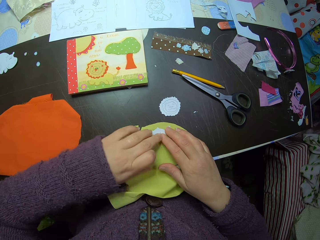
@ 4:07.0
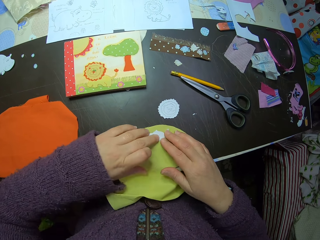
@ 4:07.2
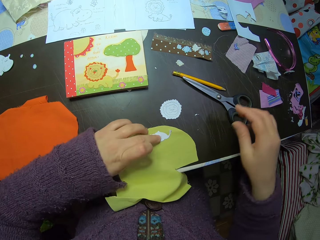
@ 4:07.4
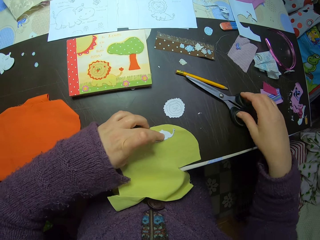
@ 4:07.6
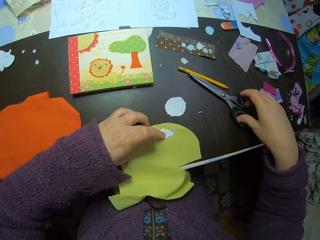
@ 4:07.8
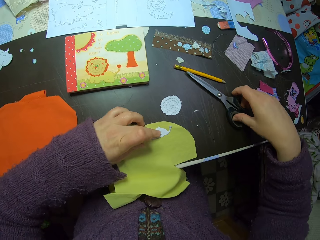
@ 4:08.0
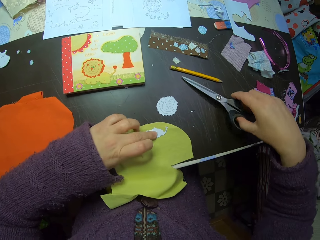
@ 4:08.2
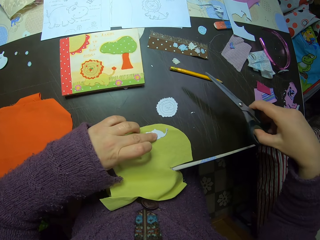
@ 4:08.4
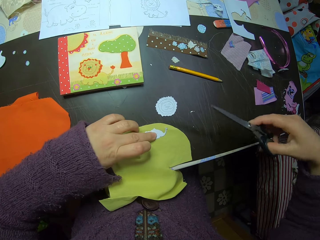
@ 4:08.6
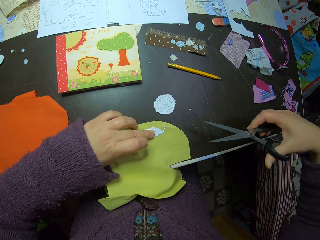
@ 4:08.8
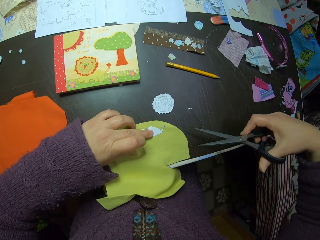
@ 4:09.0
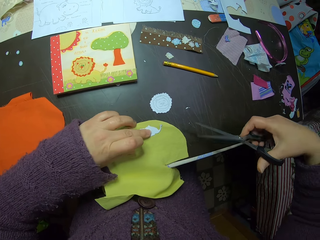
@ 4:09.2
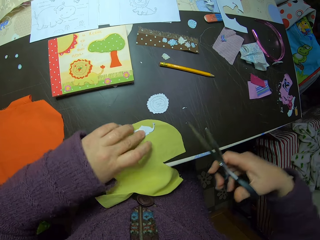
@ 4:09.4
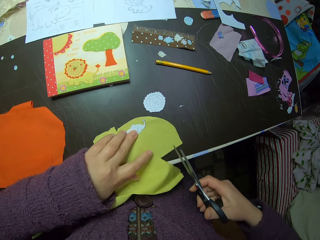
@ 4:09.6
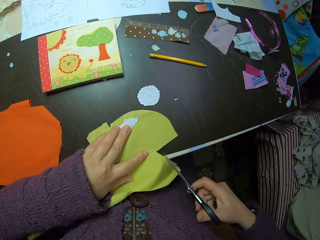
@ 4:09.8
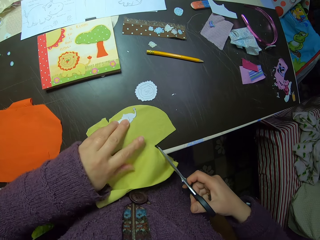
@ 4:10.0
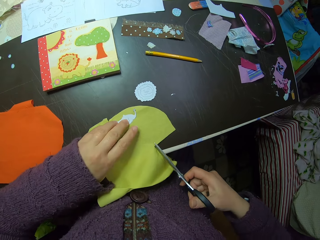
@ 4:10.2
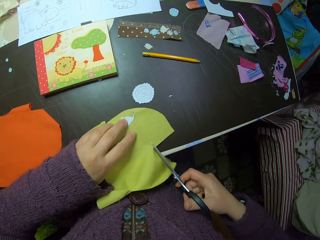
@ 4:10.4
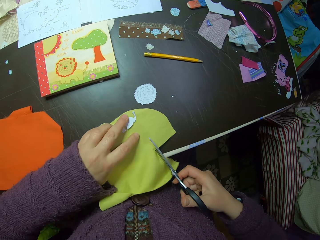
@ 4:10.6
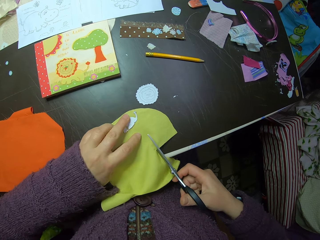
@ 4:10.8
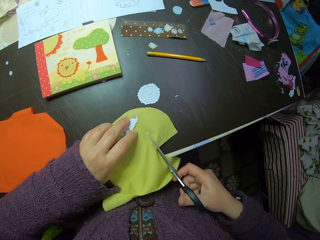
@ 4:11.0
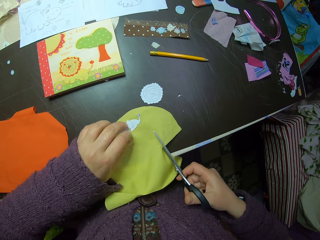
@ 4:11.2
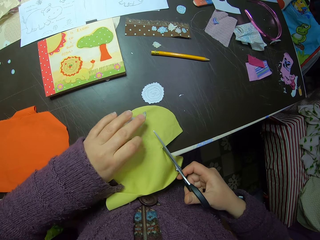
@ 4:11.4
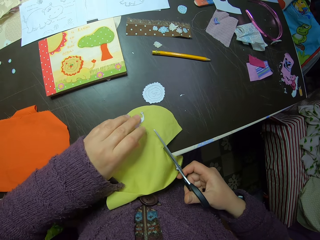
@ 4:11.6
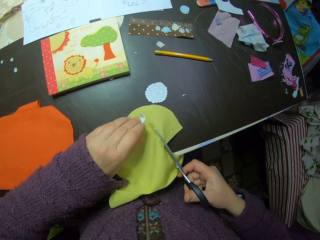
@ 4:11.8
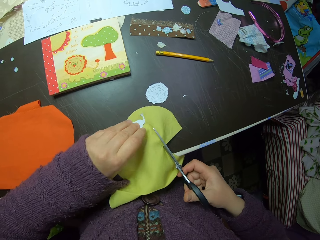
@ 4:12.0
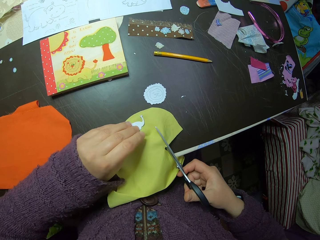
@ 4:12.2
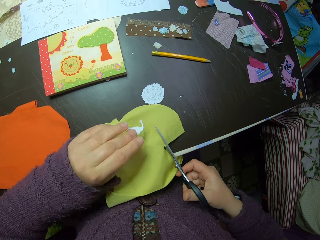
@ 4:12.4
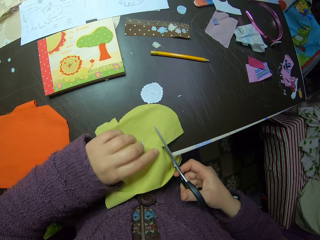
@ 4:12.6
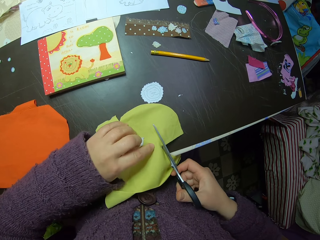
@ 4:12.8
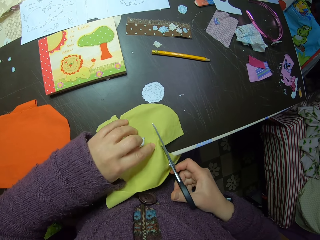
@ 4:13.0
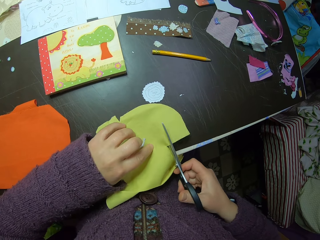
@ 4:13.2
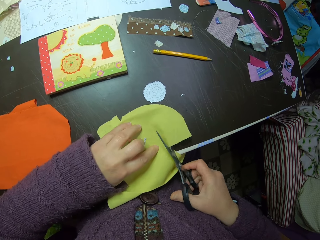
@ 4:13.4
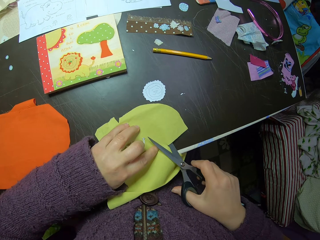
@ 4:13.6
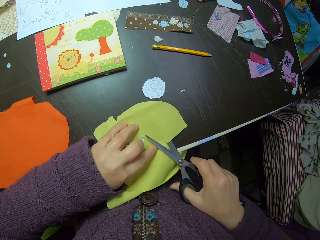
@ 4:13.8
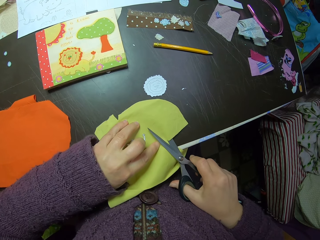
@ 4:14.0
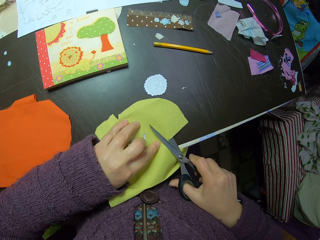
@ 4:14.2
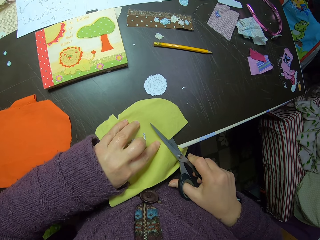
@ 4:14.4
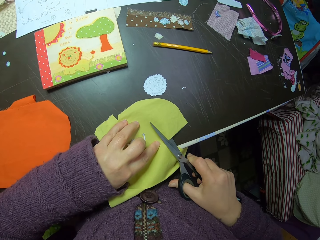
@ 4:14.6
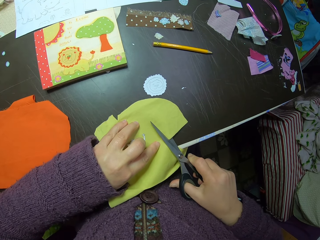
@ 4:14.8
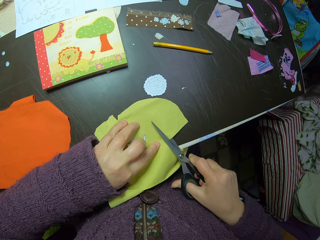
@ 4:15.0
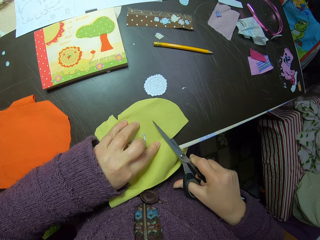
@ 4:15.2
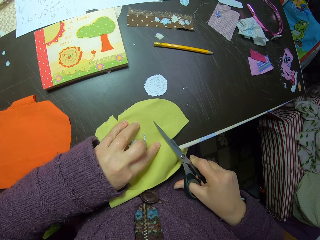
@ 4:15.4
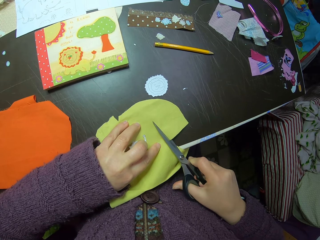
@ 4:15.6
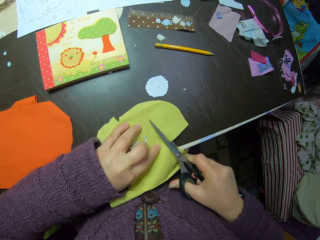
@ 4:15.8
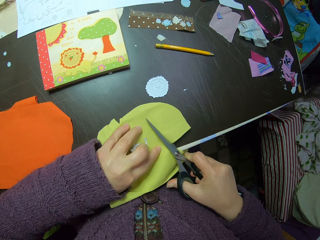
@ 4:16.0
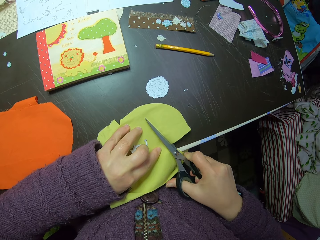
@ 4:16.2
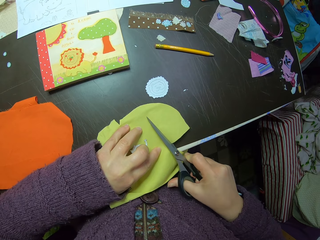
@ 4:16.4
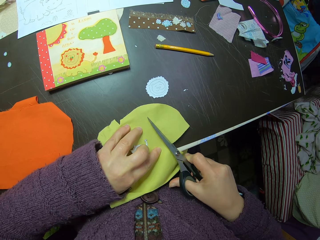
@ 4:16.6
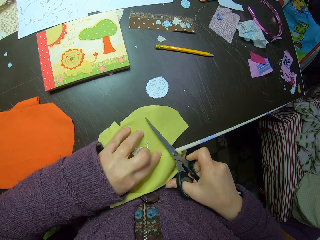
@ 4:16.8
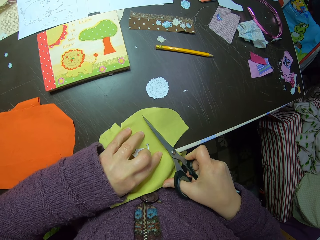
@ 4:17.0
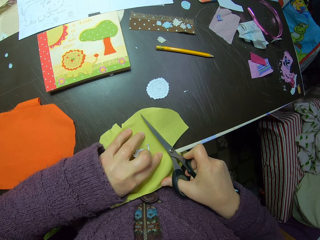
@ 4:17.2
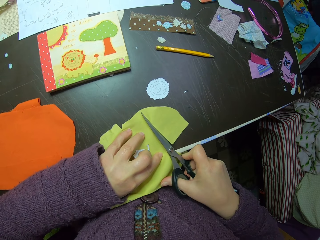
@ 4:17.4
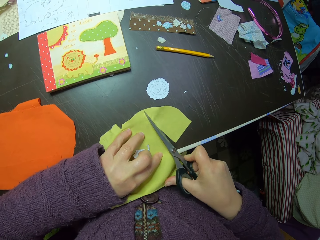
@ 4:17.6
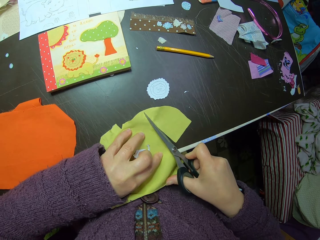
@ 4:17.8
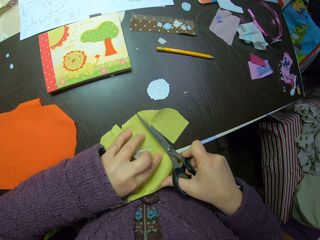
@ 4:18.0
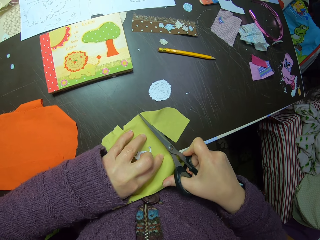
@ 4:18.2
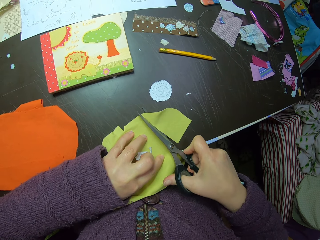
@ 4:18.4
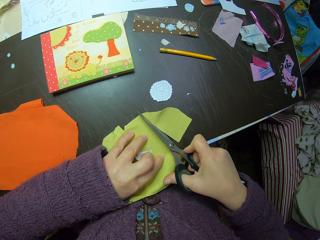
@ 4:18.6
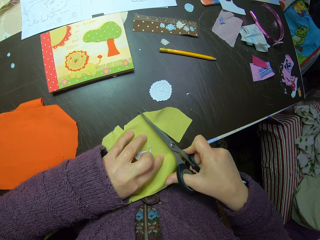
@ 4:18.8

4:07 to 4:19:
The camera wearer adjusts the paper craft on the yellow piece with both hands. She picks up the scissors from the table with her right hand. She cuts the yellow piece of fabric with the scissors in her right hand. She moves the cut piece of paper on the yellow fabric. She holds the paper craft with her left hand. She cuts the yellow fabric.

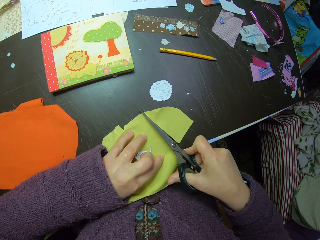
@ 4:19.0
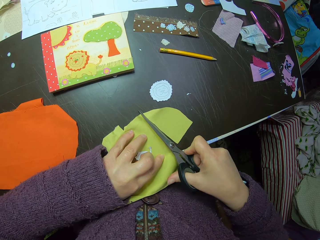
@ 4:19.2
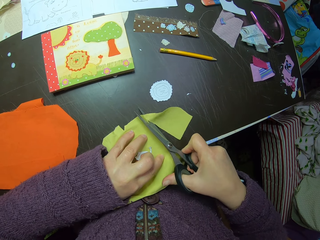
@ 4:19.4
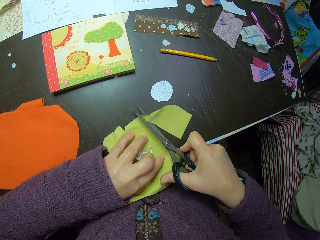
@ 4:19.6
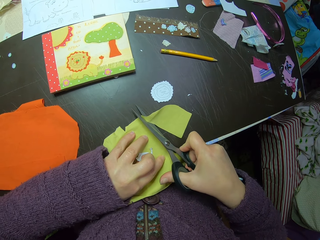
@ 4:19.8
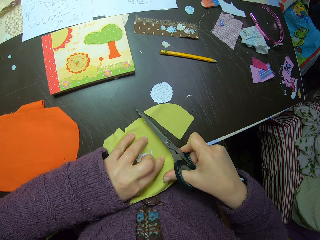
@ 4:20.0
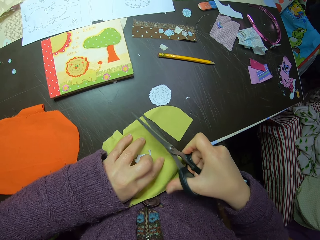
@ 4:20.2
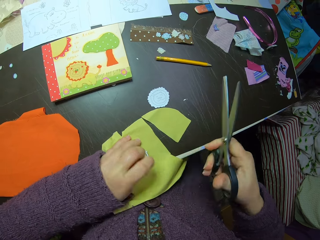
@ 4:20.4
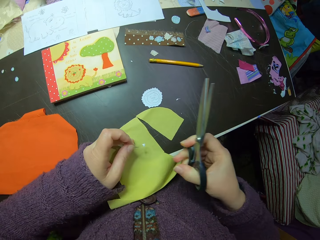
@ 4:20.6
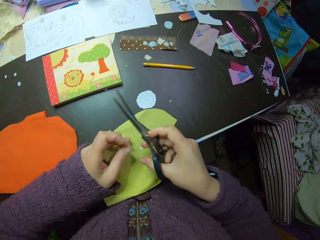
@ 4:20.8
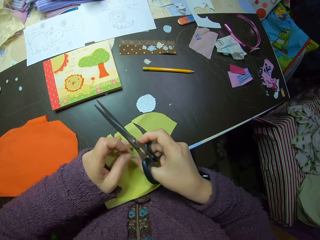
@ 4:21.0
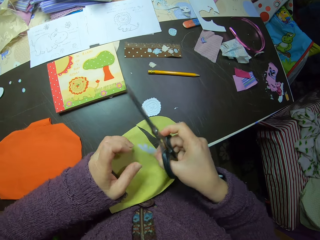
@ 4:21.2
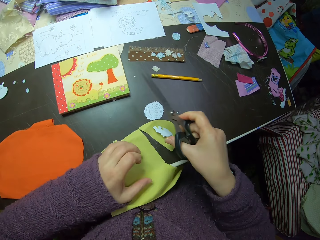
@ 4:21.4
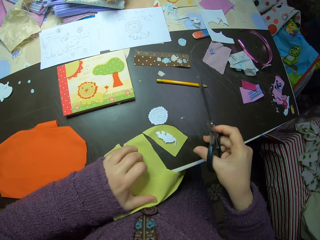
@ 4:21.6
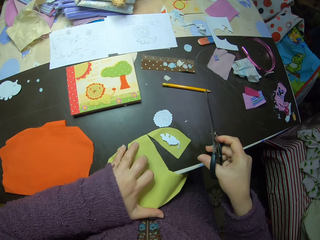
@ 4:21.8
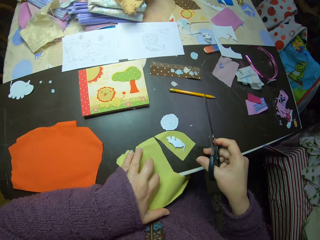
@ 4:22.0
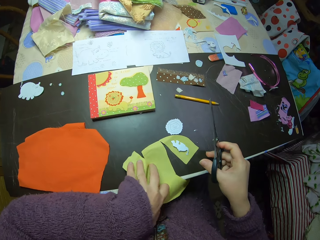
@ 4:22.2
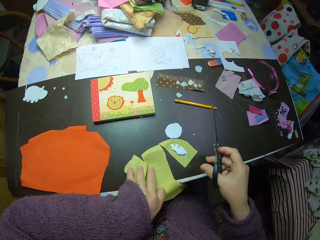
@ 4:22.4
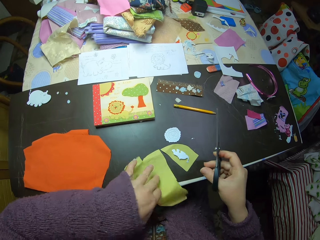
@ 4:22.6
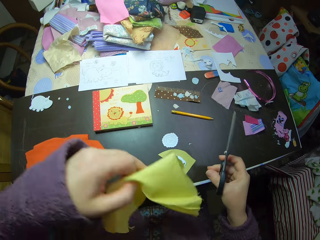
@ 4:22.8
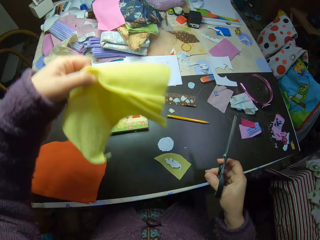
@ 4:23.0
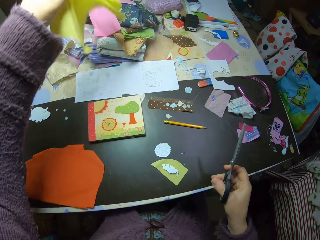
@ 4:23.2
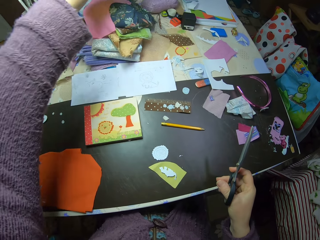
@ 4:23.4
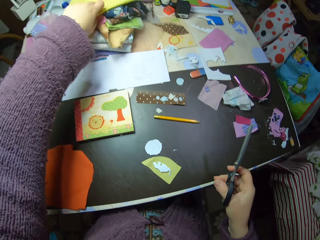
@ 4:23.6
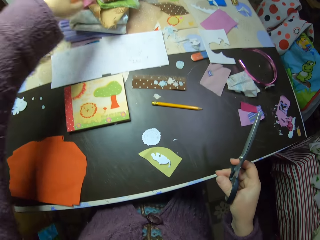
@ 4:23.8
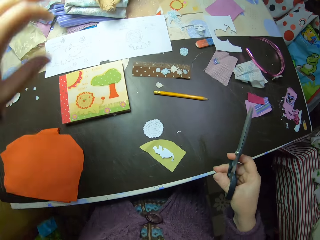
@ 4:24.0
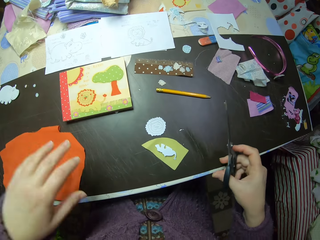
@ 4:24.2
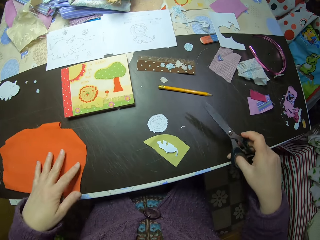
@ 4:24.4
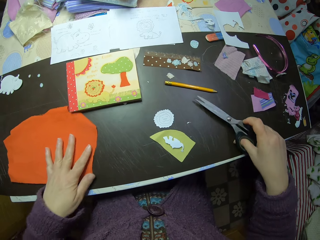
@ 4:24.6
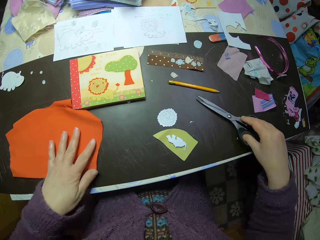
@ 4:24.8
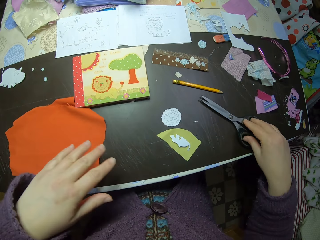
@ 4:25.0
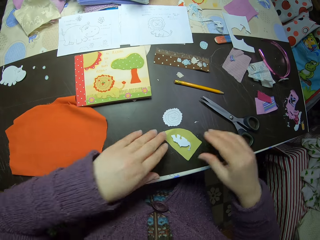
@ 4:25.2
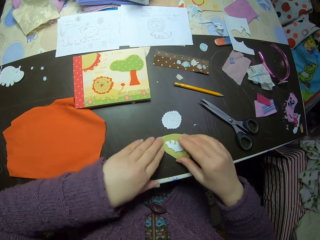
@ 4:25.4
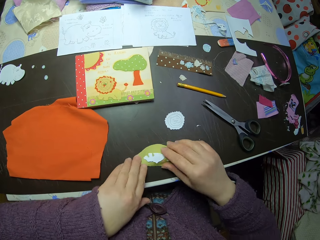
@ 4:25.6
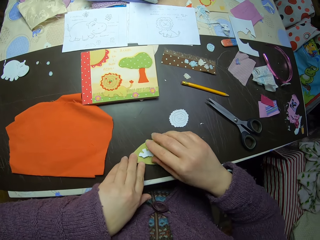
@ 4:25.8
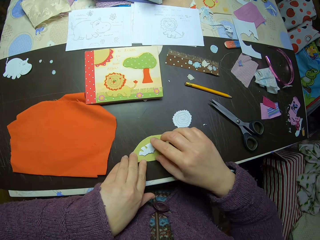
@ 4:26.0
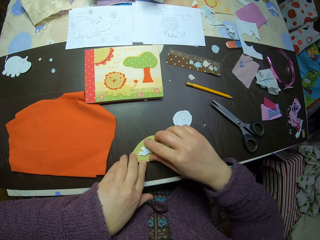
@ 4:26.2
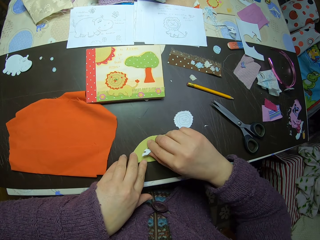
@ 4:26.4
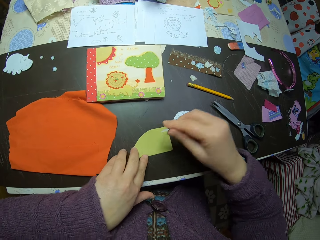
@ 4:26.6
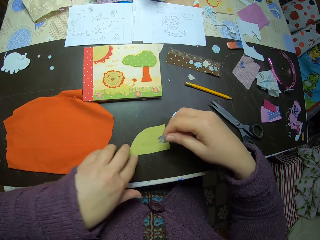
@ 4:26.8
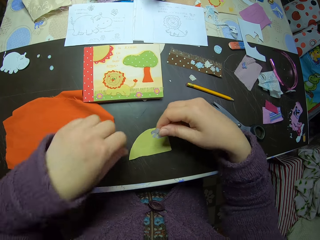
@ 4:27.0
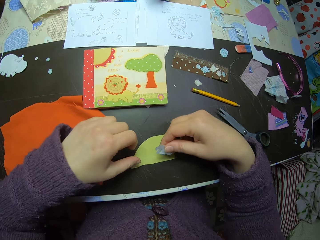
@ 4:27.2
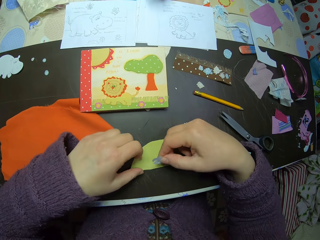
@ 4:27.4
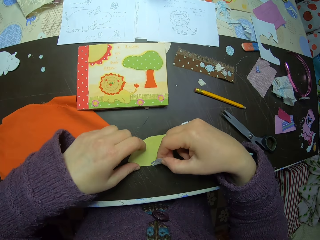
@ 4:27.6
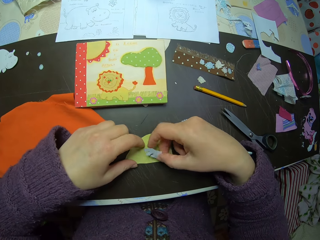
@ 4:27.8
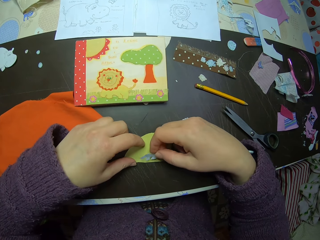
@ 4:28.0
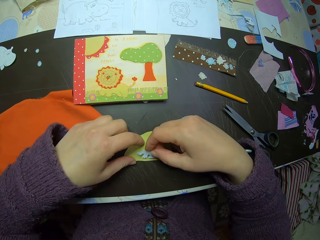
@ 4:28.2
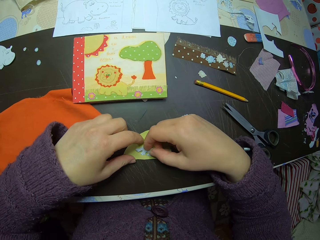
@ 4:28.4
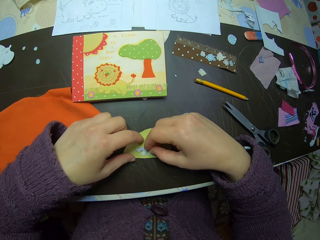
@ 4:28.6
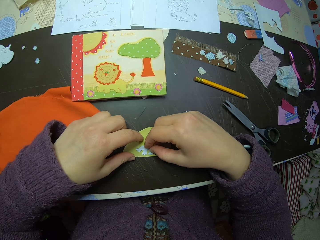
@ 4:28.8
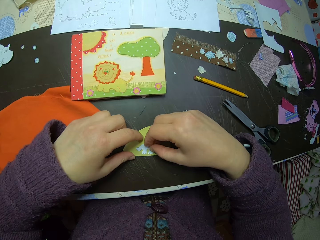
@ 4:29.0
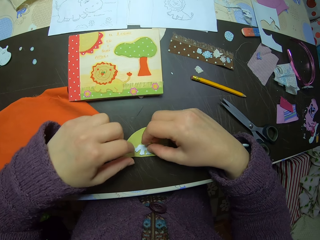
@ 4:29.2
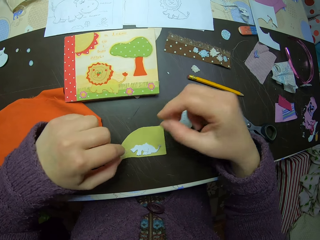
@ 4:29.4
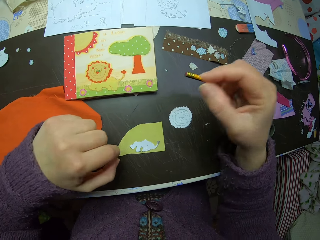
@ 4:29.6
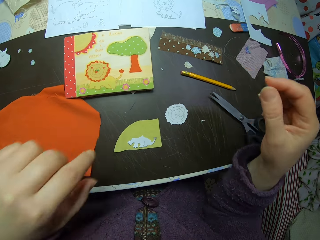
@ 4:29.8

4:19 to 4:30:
The camera wearer holds a cut piece of paper with her right hand. She drops the paper craft on a cut yellow piece of fabric on the table. She lifts the yellow piece of fabric from the table with her left hand. She drops the yellow piece of fabric on top of other fabrics on the table. She pushes an orange fabric on the table. She places her left hand on the orange piece of fabric on the table. She holds the cut yellow piece of fabric with both hands. She pulls the yellow fabric on the table. She removes the paper craft or shaped piece of paper from the yellow piece of fabric. She holds the paper craft with her right hand. She places the shaped piece of paper on the yellow fabric. She adjusts the paper craft on the yellow piece of fabric with both hands.
